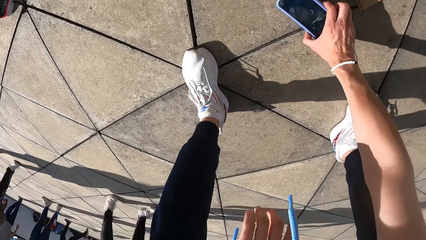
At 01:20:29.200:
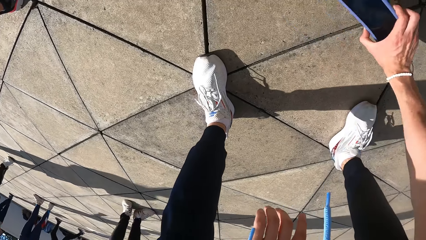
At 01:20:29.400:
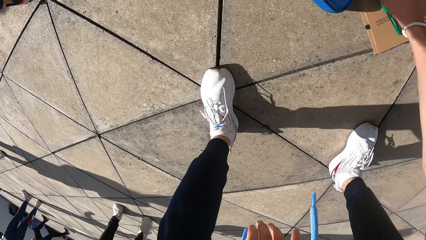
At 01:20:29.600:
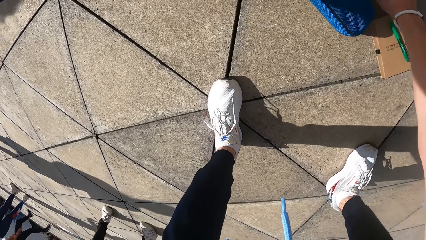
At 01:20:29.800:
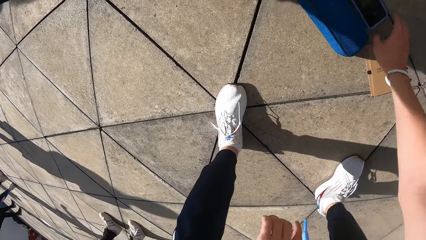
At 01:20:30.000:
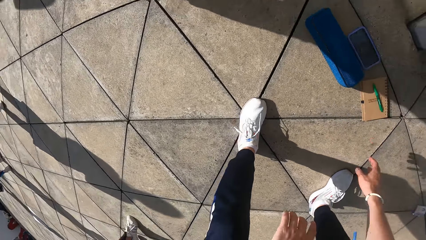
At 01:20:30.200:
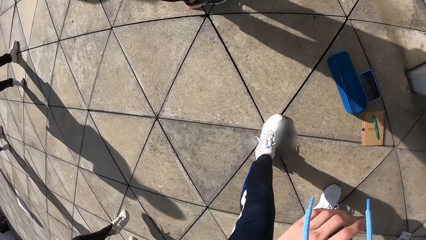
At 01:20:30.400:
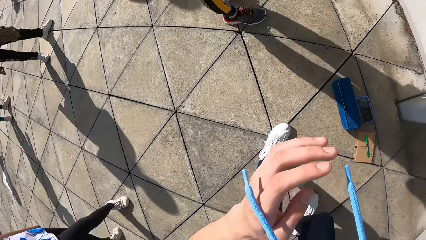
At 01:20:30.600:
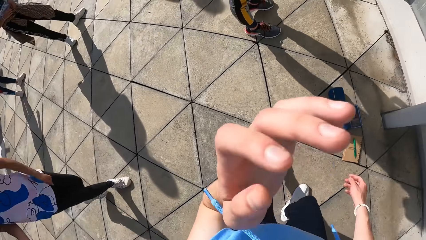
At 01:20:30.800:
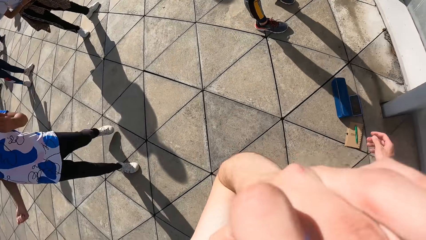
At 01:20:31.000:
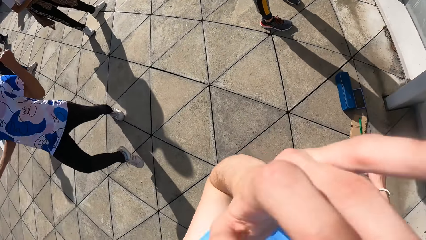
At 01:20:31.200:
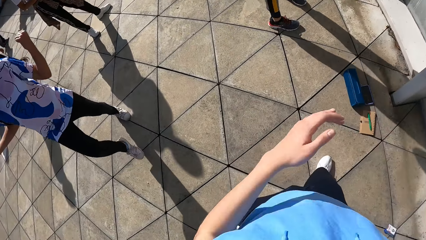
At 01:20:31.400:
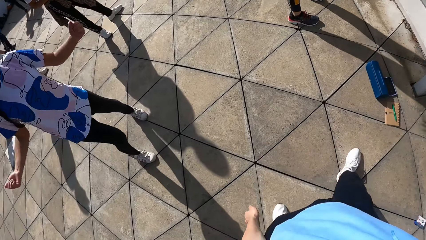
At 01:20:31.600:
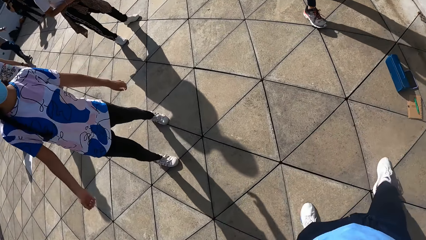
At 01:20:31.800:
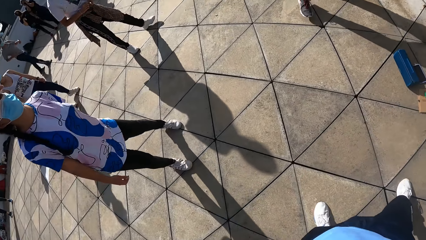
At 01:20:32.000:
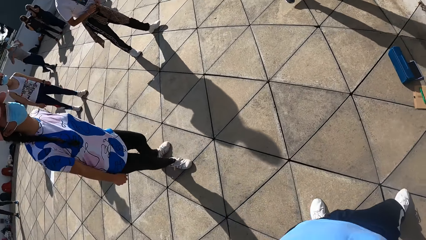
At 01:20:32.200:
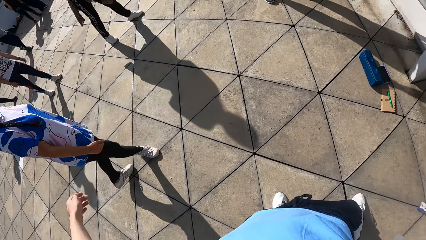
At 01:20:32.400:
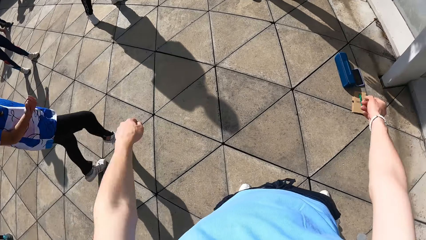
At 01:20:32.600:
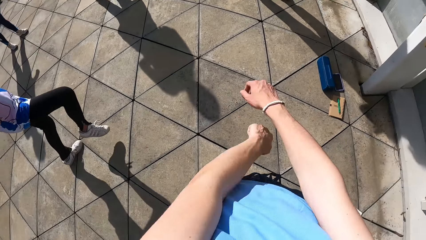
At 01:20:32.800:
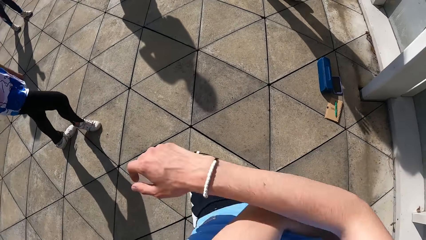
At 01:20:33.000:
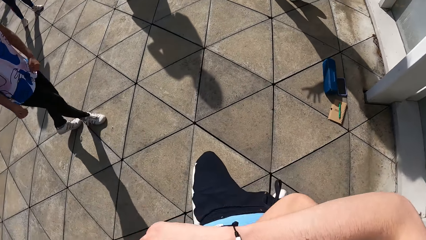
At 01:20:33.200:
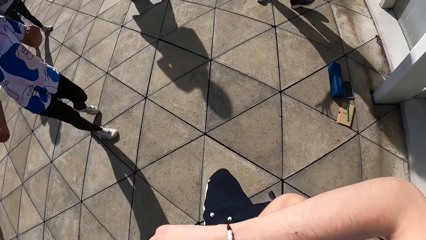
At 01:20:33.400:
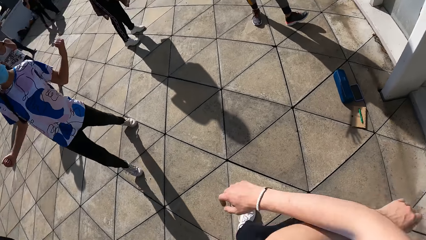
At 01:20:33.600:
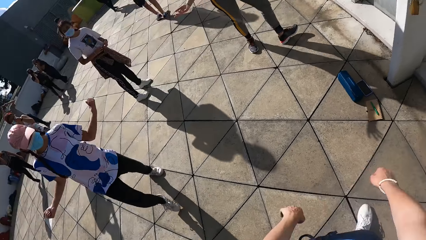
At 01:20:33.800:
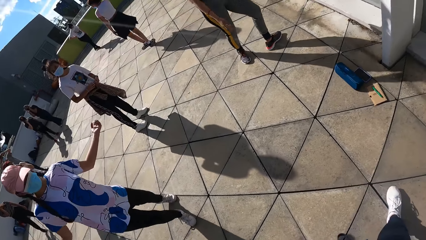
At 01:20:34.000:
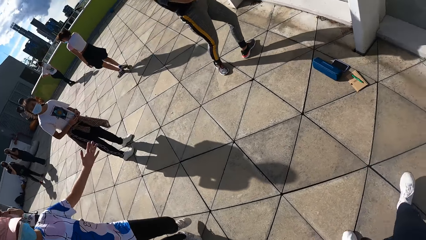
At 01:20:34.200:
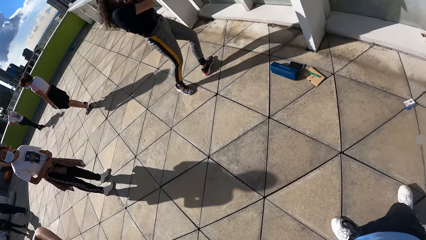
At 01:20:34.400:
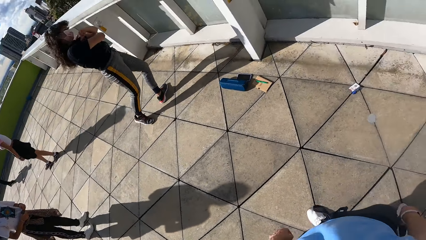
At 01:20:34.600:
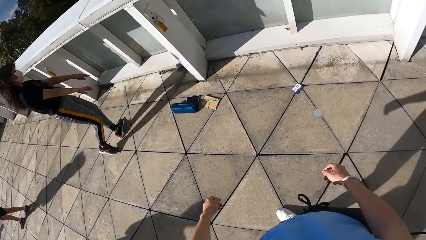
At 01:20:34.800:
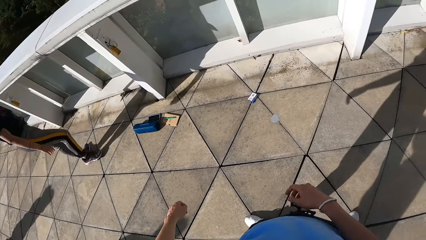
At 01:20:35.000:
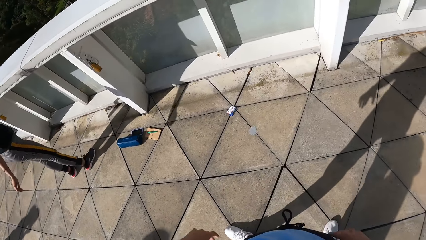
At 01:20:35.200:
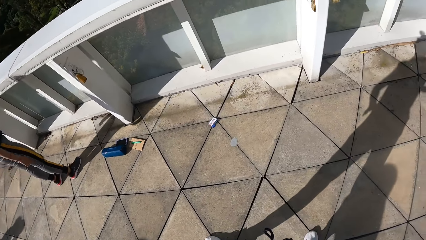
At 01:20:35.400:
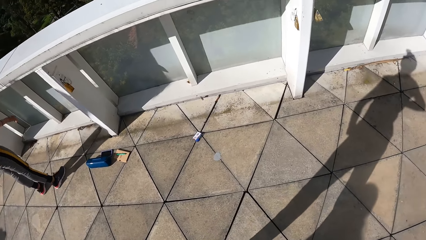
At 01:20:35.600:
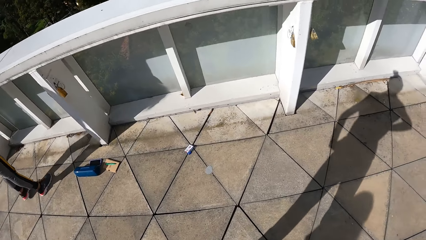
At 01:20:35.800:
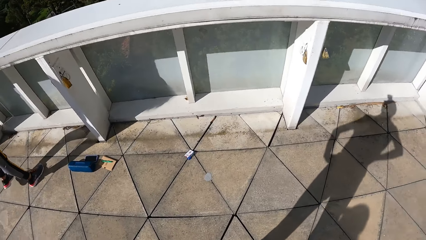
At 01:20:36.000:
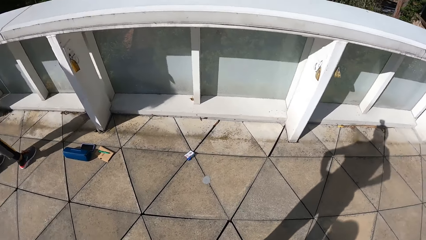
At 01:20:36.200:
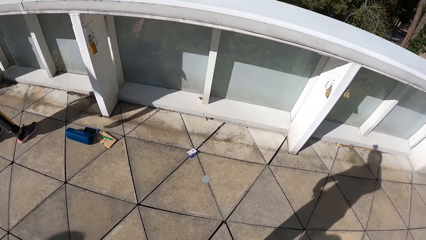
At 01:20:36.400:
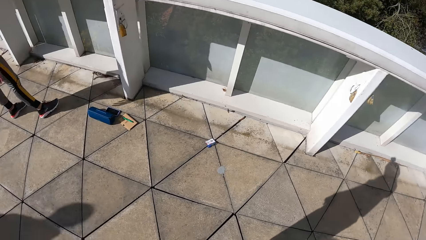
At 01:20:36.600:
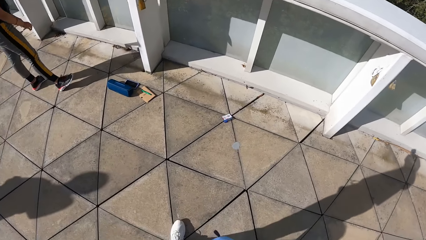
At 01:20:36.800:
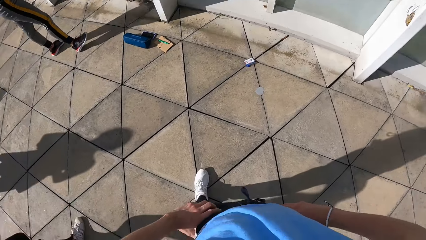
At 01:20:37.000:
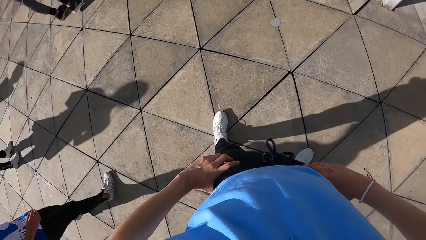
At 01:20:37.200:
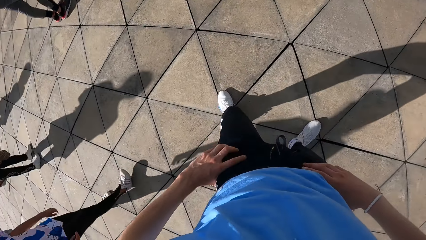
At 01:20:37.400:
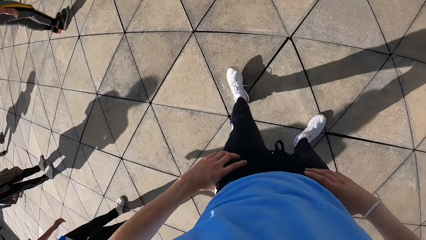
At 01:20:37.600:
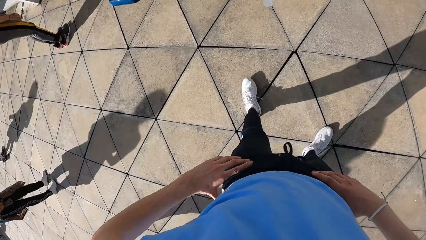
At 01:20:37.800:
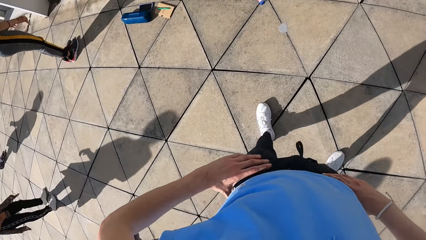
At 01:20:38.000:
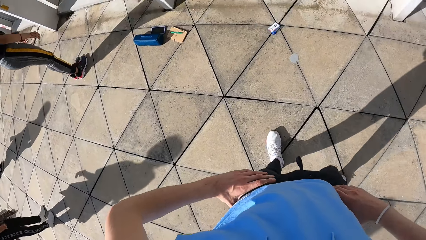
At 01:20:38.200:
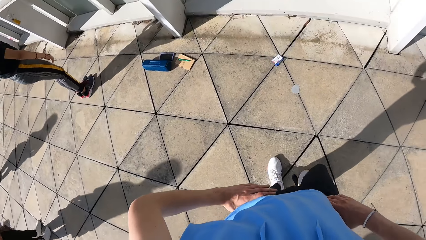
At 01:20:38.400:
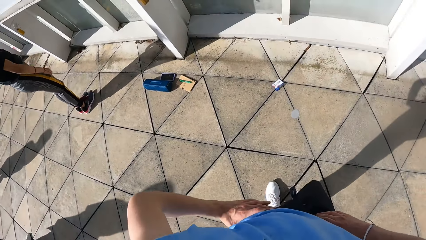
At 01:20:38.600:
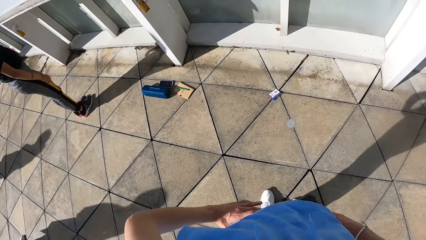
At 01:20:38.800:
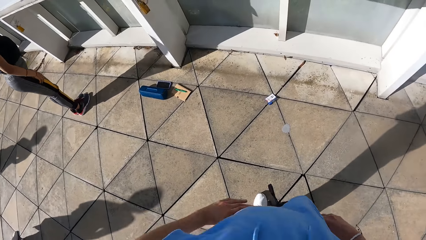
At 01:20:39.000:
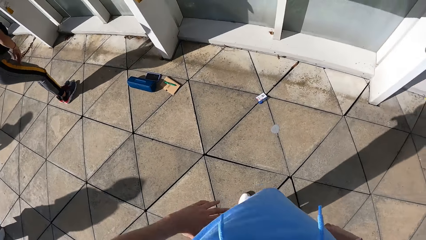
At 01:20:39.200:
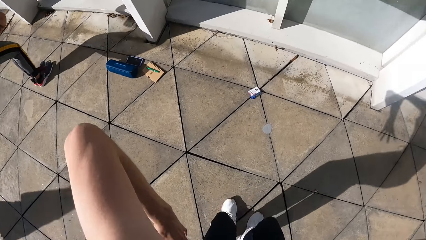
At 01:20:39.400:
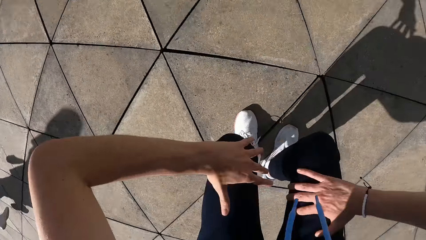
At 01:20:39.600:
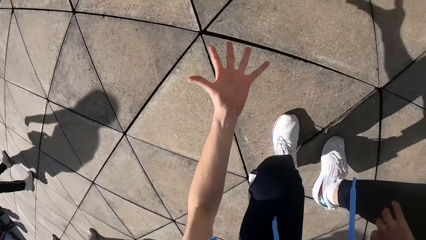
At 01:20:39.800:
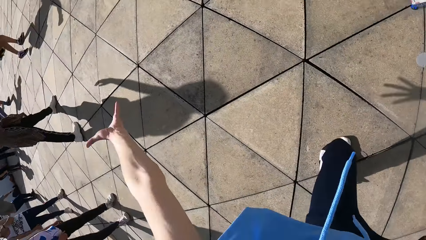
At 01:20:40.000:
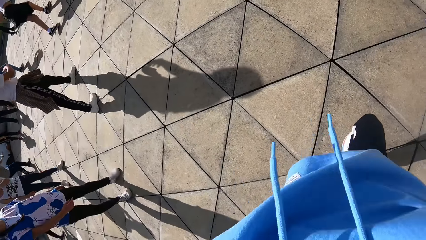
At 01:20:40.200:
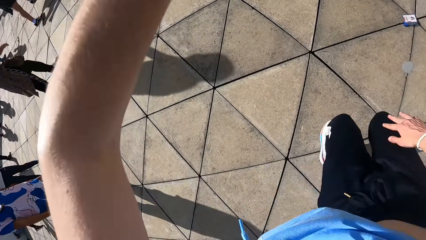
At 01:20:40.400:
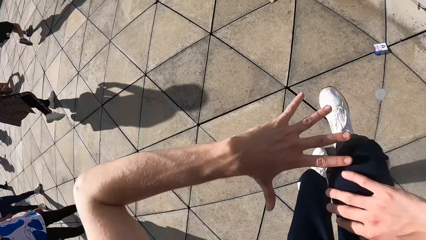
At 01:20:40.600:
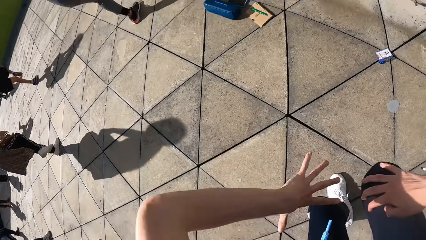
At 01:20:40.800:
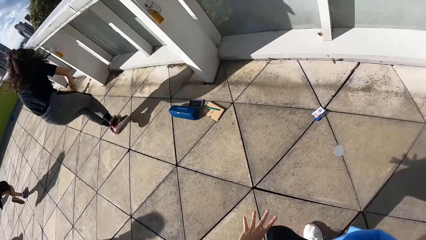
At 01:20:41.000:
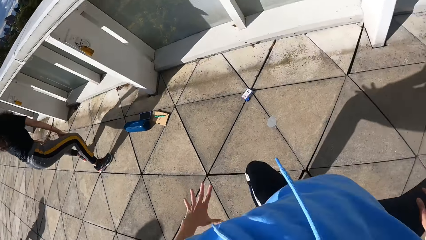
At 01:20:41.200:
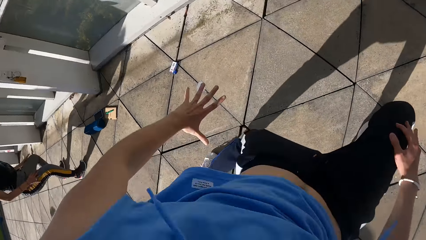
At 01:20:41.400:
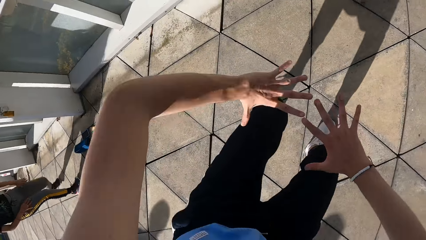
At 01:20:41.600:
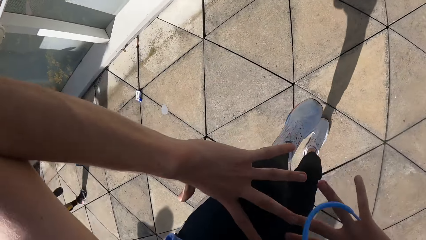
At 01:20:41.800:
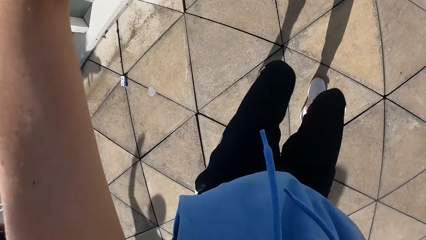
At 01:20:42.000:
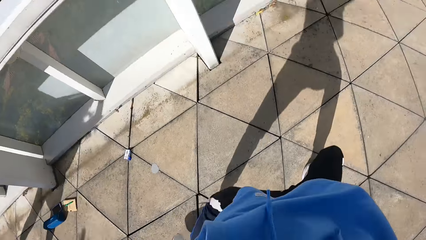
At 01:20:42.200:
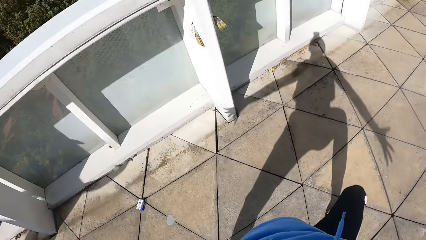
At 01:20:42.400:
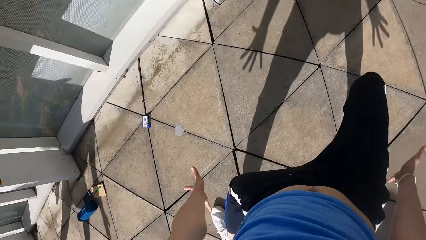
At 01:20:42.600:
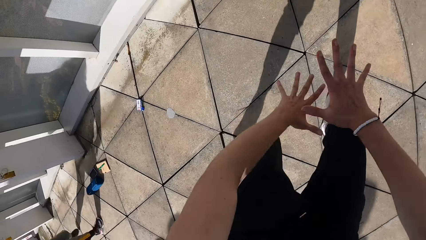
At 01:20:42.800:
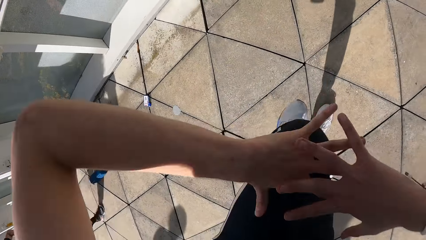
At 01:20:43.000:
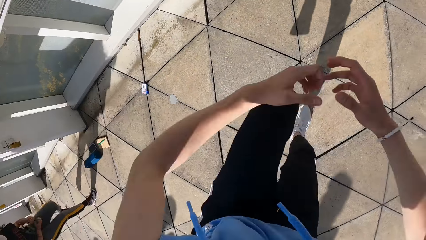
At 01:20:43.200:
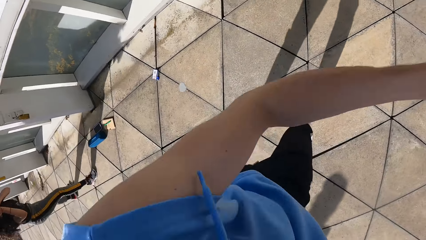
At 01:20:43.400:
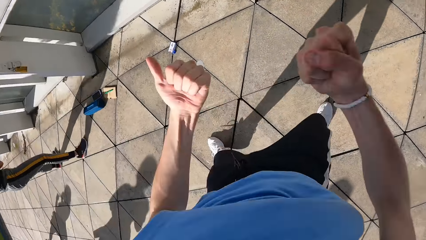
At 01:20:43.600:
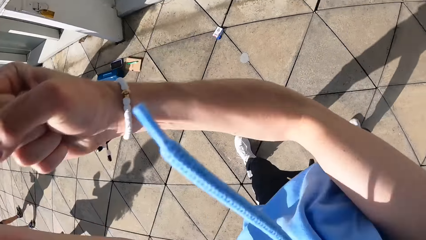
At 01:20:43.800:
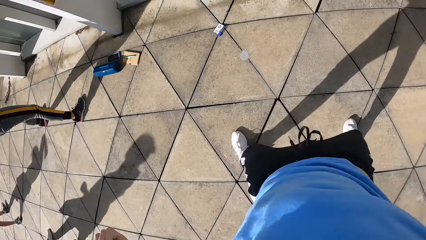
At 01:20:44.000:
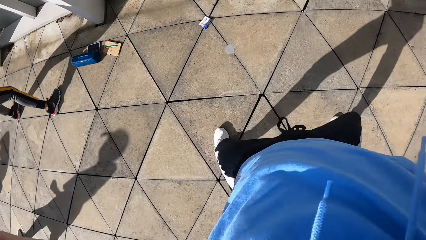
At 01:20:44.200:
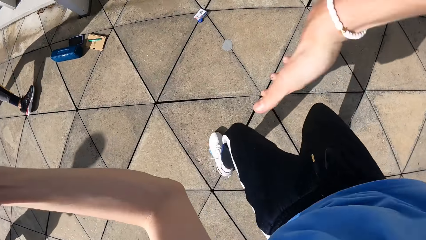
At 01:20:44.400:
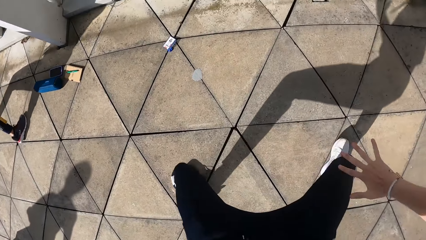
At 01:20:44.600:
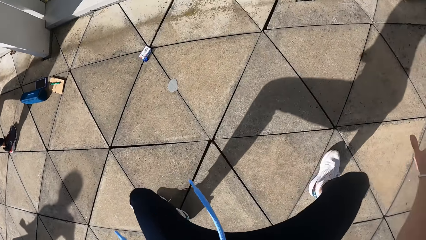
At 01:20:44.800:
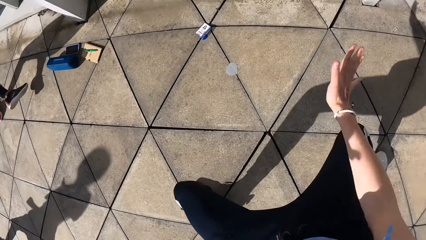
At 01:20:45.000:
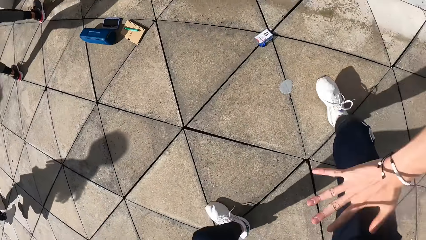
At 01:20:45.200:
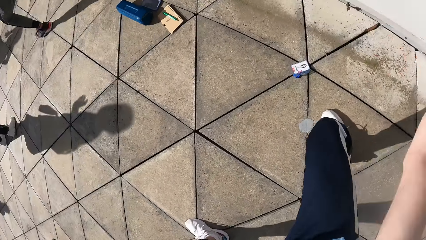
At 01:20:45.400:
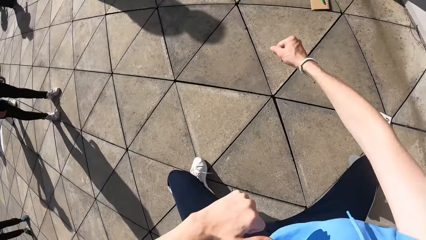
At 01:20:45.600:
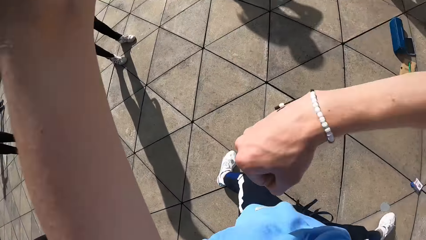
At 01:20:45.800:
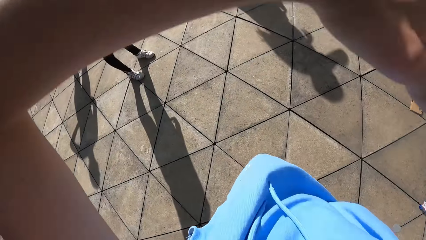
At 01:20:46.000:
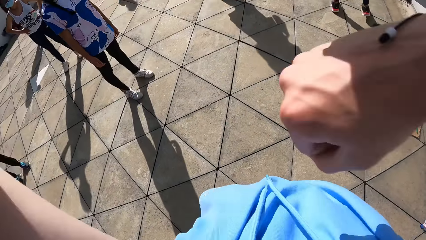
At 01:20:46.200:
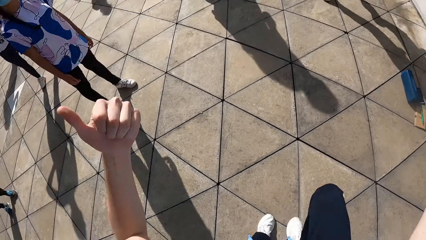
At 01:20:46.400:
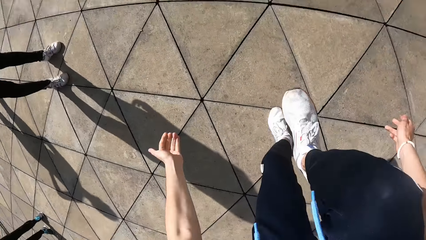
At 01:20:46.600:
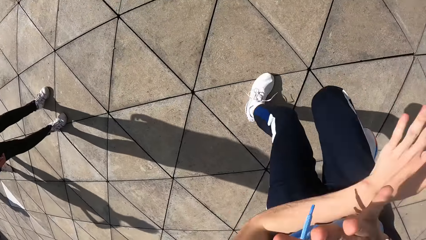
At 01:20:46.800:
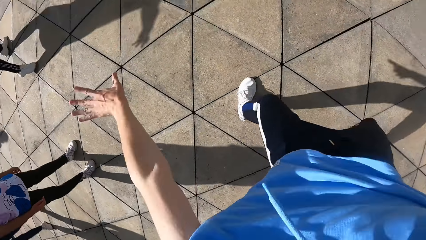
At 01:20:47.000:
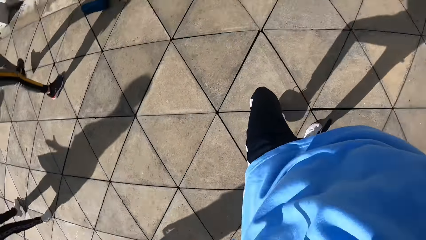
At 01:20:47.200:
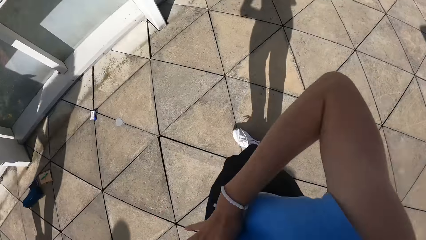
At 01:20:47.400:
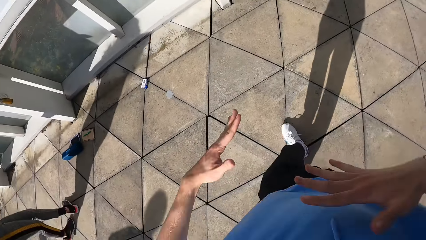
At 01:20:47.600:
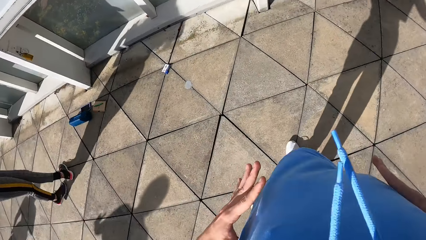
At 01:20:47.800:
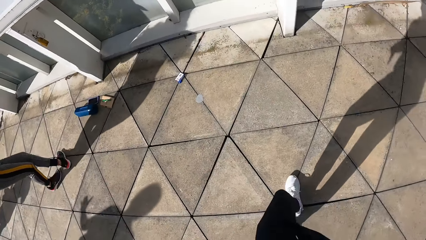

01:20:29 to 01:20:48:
The camera wearer moves the phone on the floor with his right hand. He moves his hands, touches his face with his left hand, and dances on the ground. He looks around. He puts both hands on his waist. He dances on the ground with the group of people at a park.
